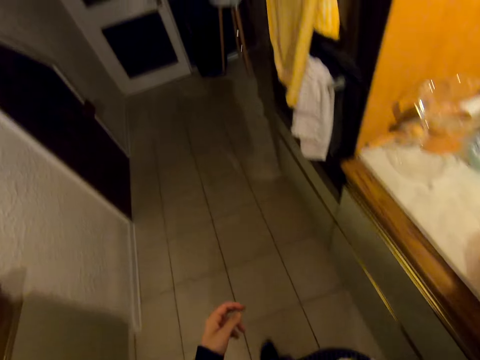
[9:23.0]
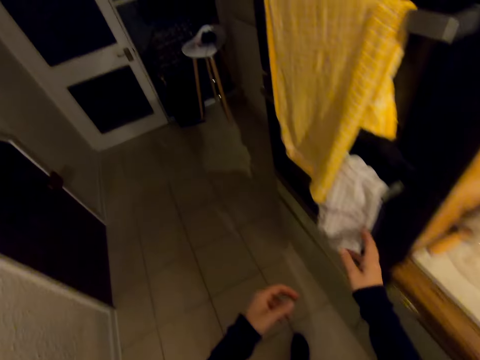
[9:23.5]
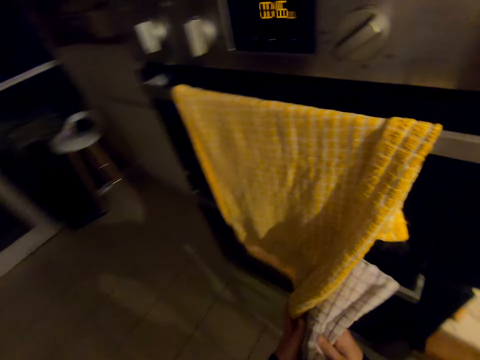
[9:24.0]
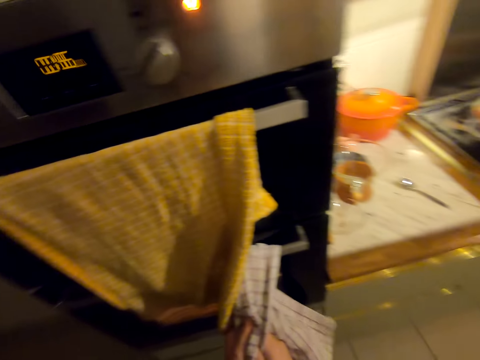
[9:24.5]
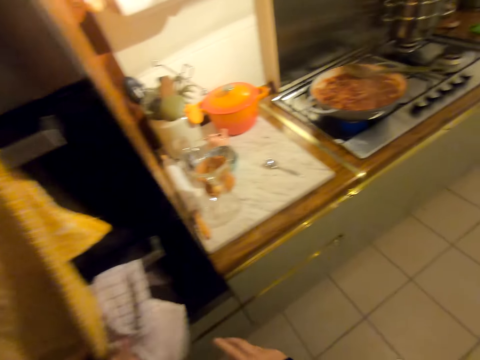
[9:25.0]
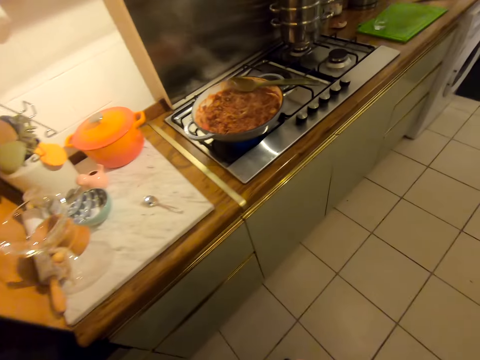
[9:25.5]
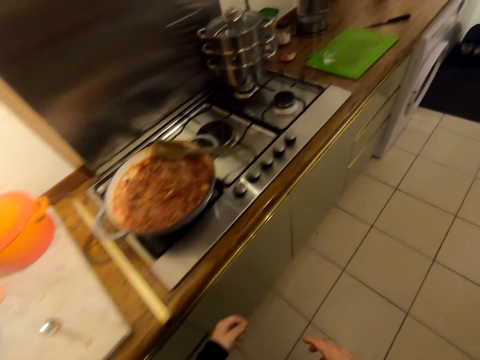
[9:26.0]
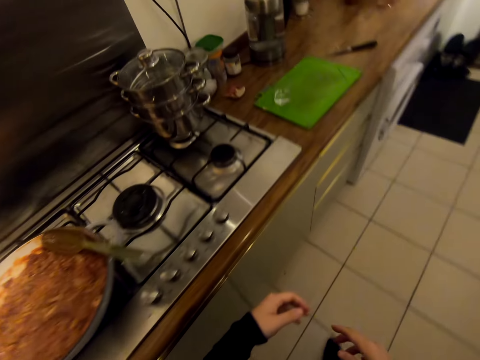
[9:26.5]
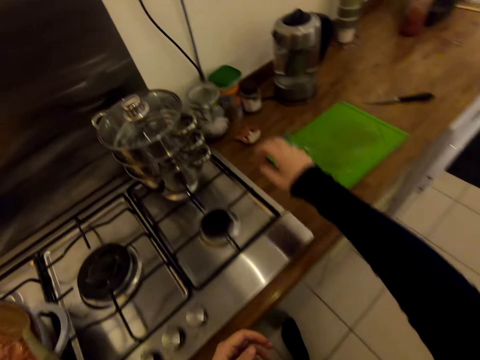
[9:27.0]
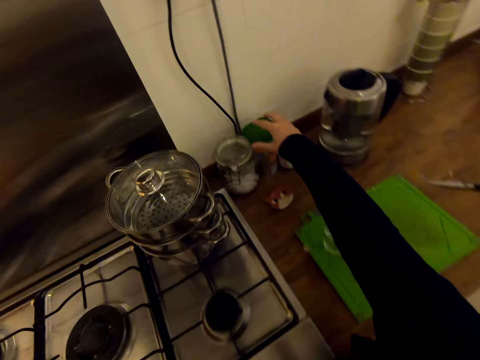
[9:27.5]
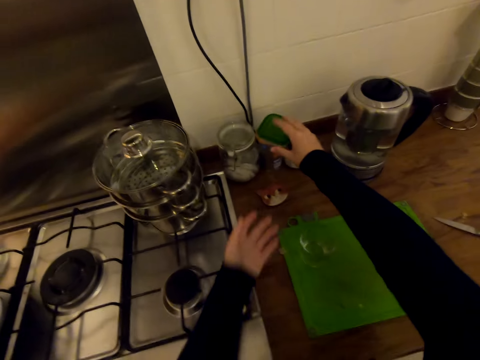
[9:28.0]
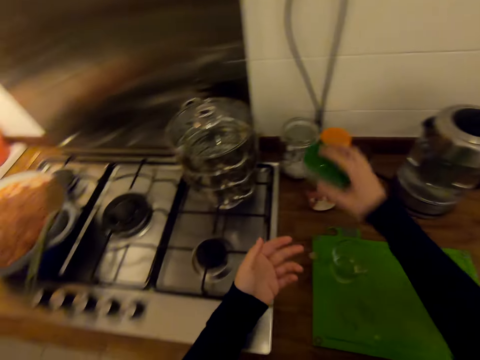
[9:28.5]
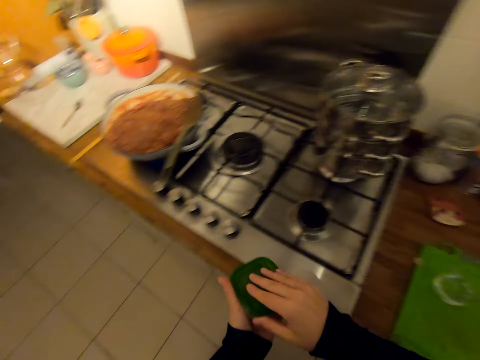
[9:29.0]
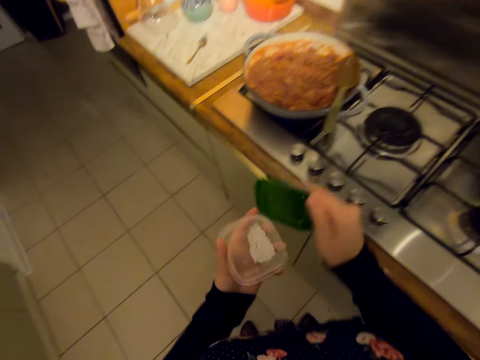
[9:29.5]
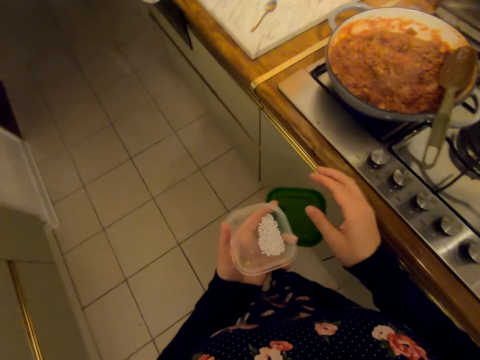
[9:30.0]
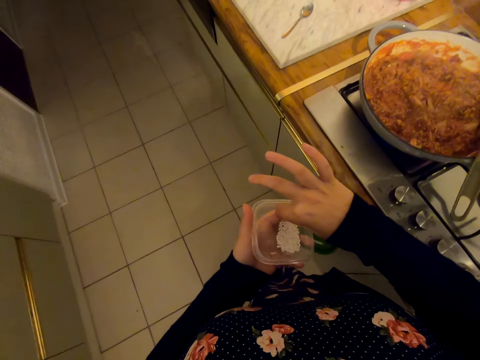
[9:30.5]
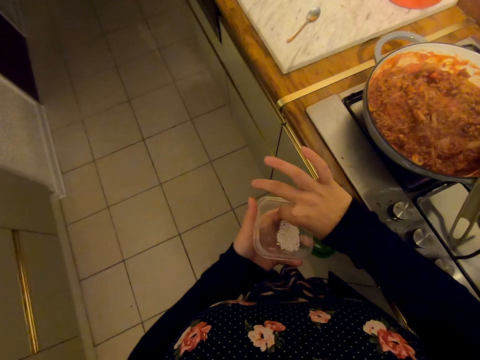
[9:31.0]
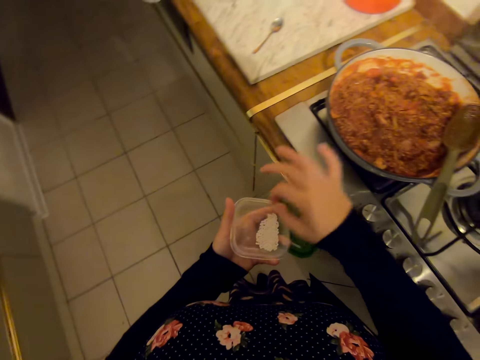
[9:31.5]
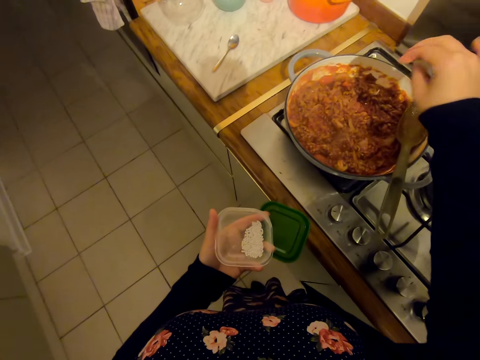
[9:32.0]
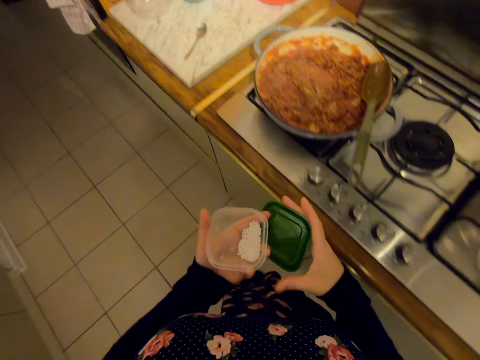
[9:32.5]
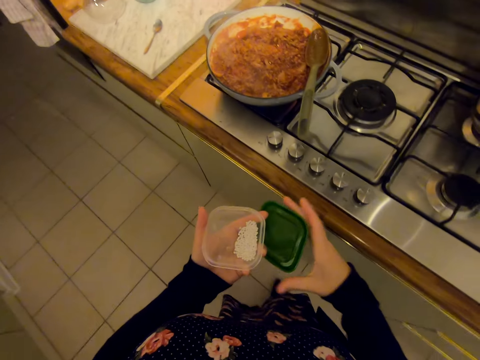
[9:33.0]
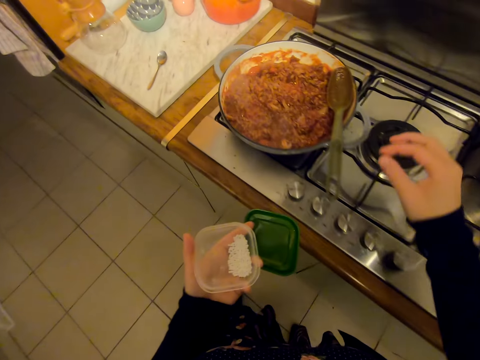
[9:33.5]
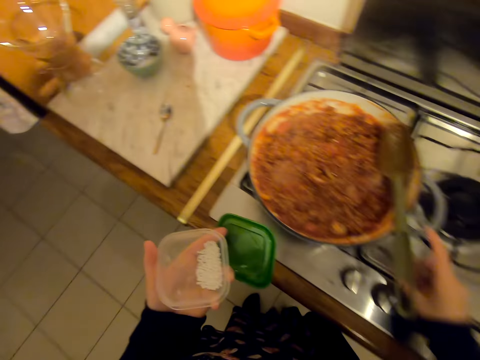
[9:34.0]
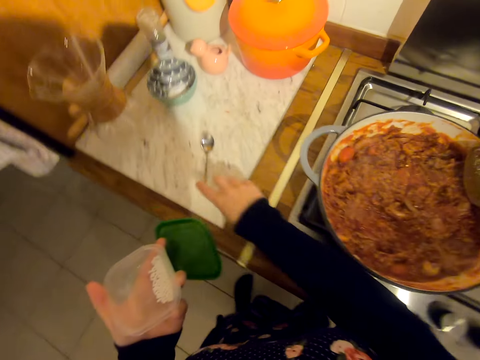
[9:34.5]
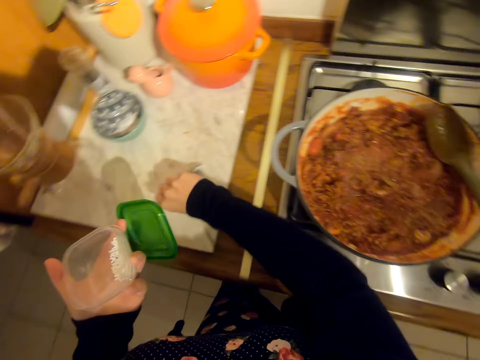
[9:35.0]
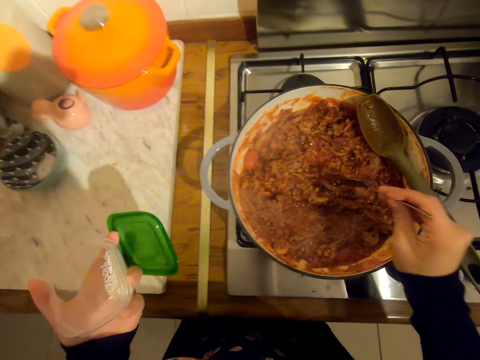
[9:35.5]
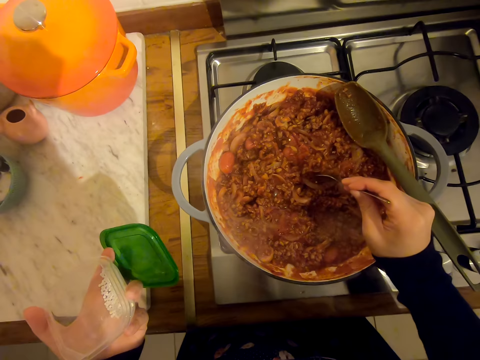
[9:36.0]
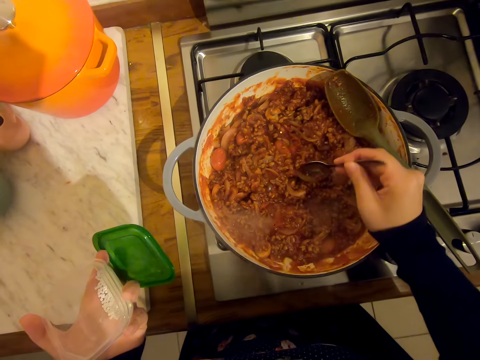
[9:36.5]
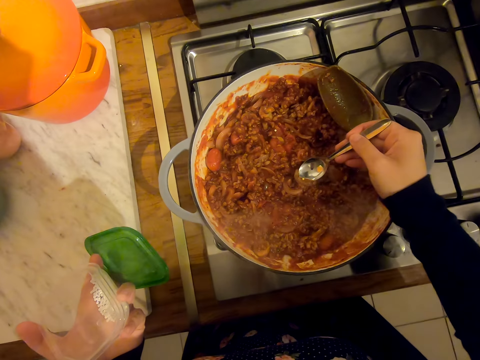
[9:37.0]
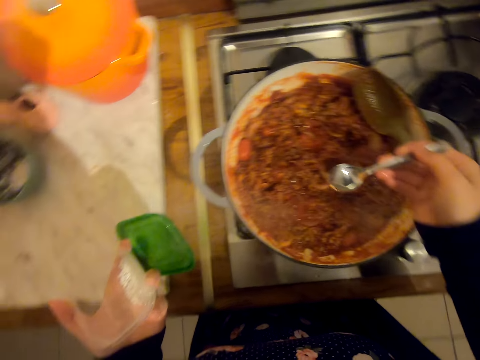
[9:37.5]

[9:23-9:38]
The camera wearer puts a steel spoon on the countertop. She wipes her hands with a kitchen towel. She walks on the floor. She picks up a plastic container on the countertop and opens the plastic container. She picks up a piece of spice in the plastic container. She adds something in the food. She walks on the floor. She picks up the steel spoon on the countertop. She scoops something in the food with the steel spoon. She mixes the food.

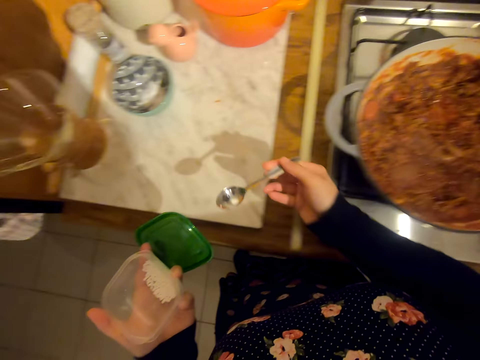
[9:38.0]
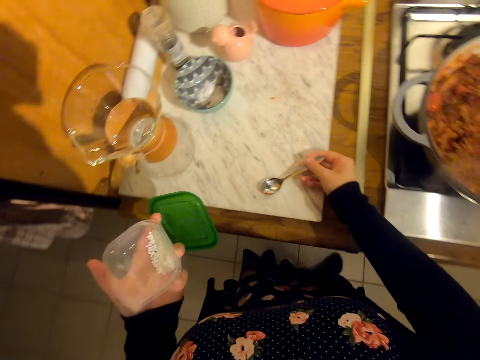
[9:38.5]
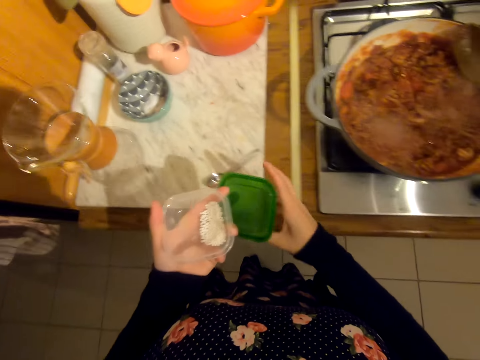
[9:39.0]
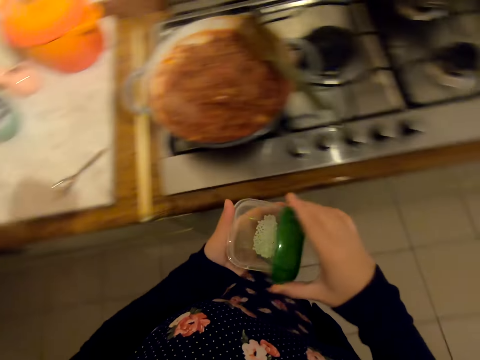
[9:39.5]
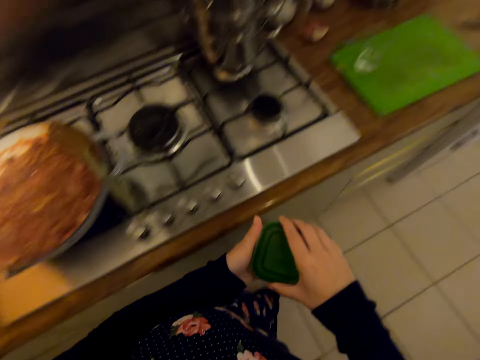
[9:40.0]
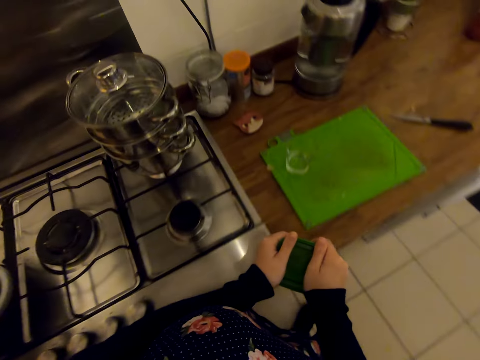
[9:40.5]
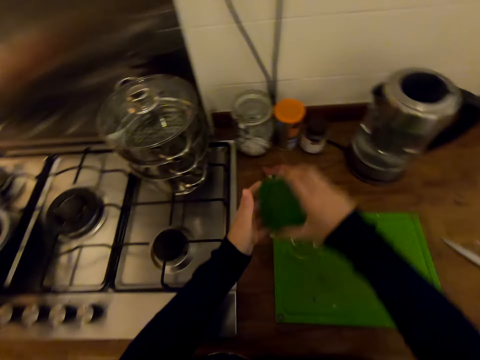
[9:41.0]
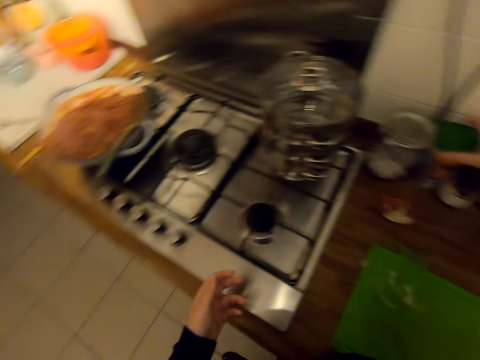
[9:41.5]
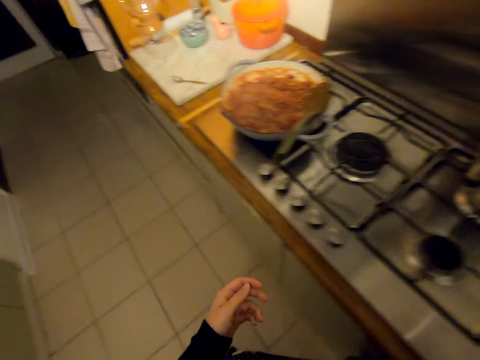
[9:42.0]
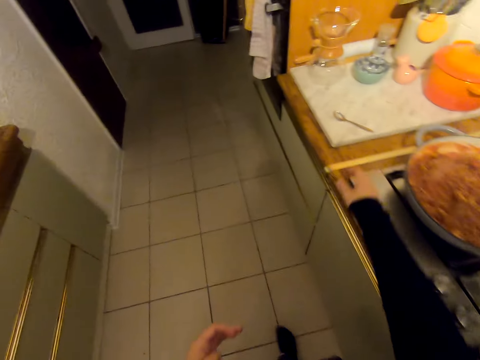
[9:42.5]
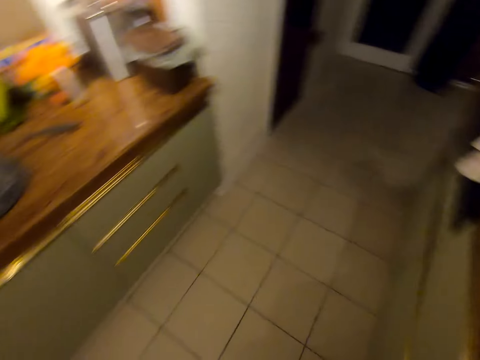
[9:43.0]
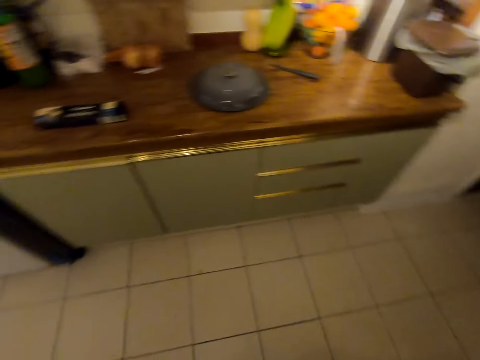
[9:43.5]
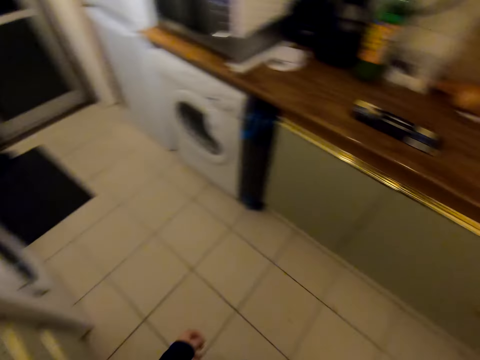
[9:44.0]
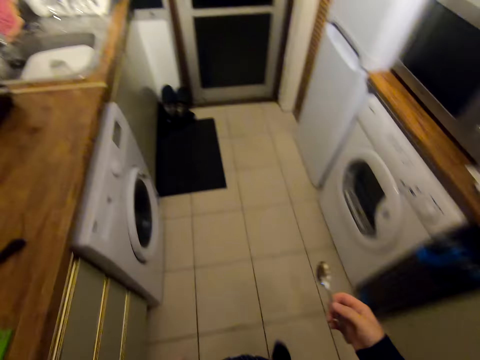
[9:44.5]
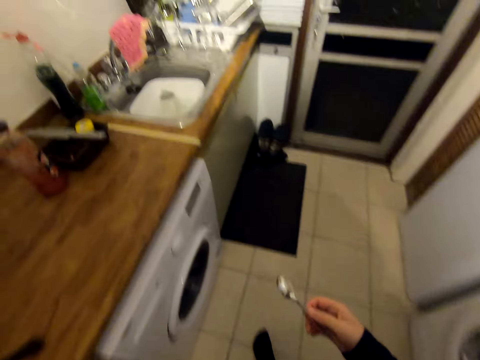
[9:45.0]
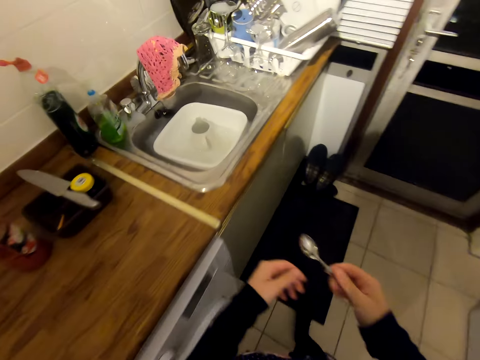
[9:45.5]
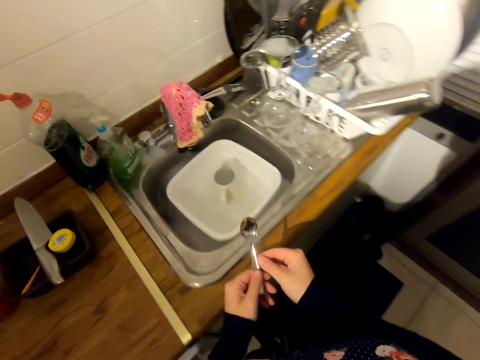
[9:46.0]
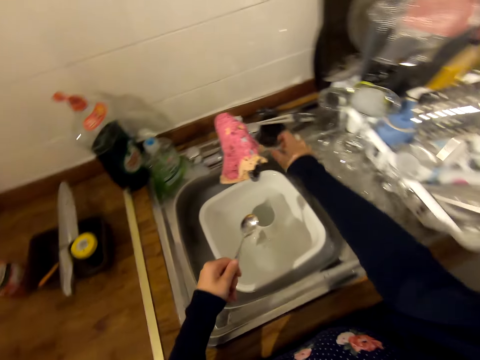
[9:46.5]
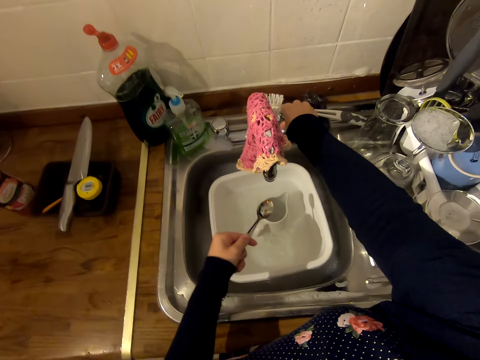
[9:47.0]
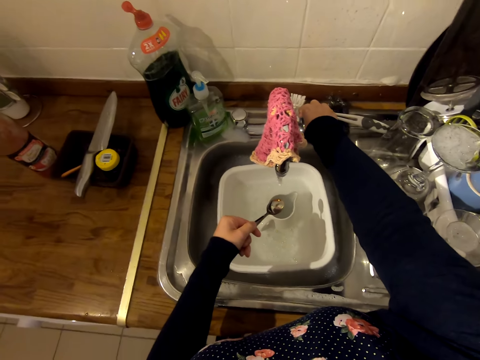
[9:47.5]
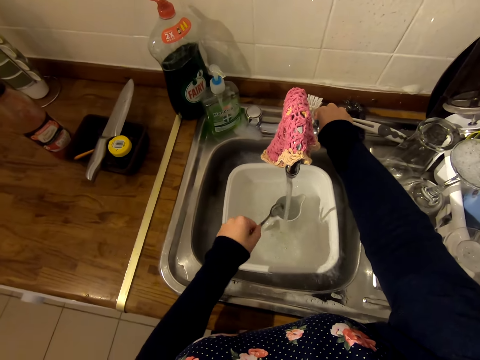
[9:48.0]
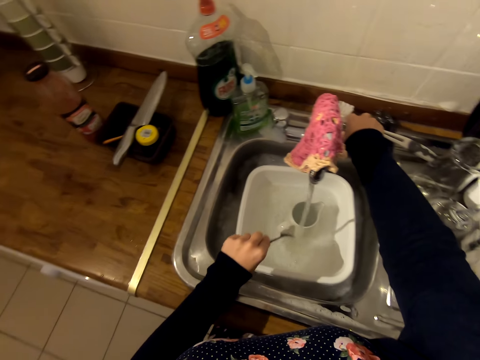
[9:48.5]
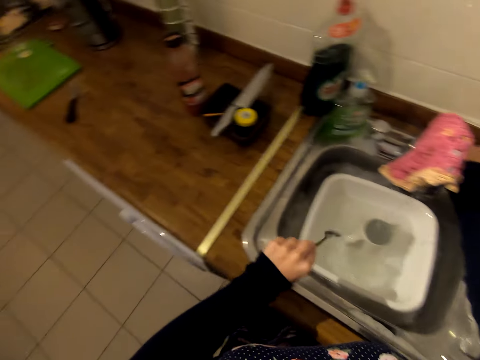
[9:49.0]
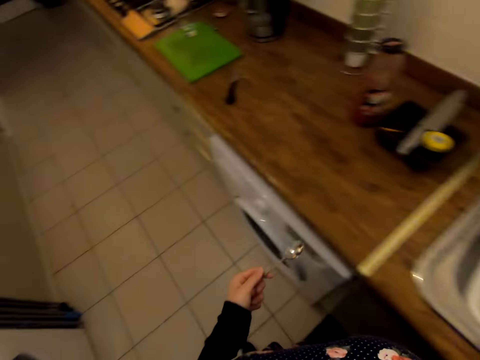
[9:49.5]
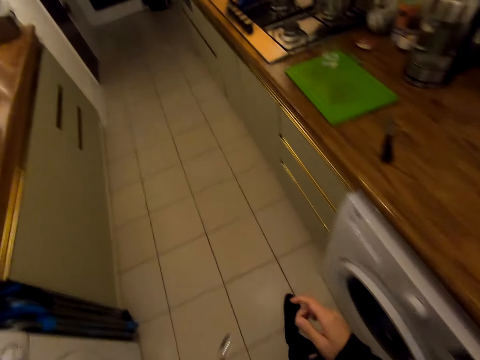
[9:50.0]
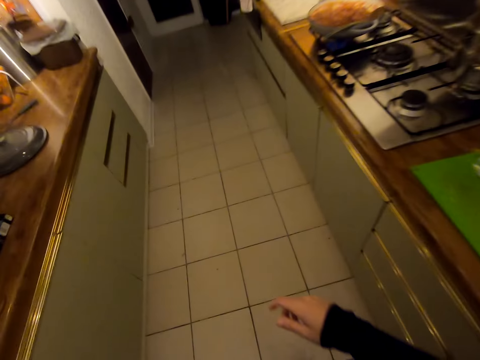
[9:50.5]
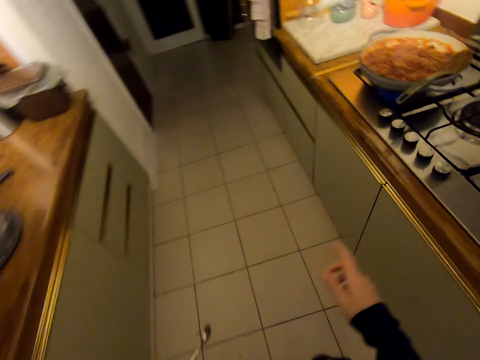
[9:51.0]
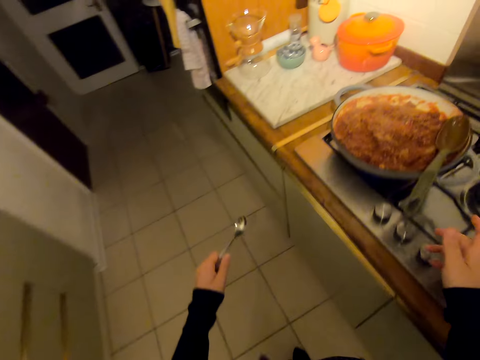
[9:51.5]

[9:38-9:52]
The camera wearer removes something from the food. They put a steel spoon on the countertop. They walk on the floor. They close a spice tin. They put a plastic container on the countertop. They walk on the floor. They pick up the spoon. They open a tap. They wash the steel spoon on the sink. They close the water tap. They walk on the floor.
